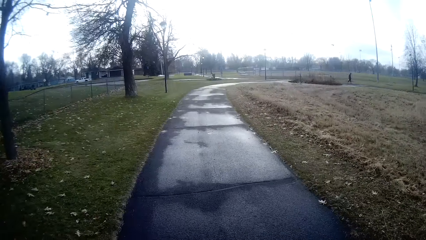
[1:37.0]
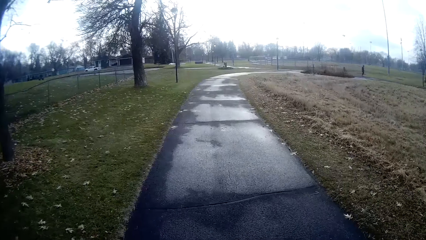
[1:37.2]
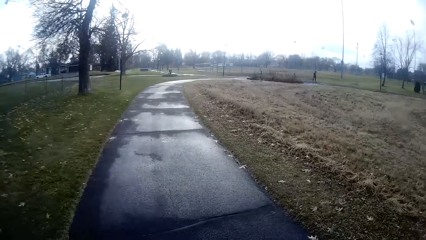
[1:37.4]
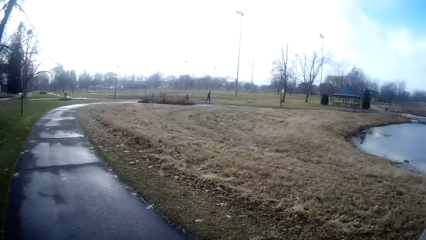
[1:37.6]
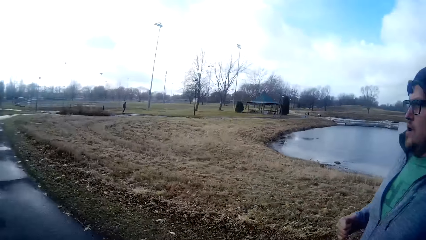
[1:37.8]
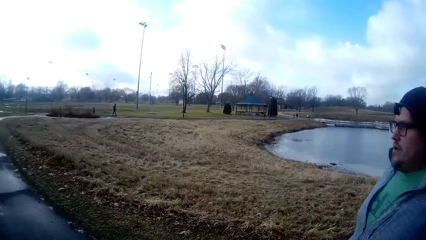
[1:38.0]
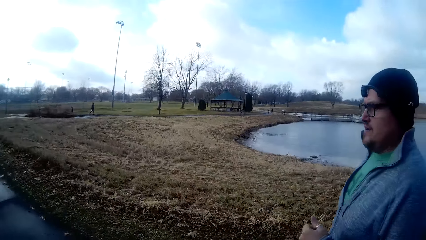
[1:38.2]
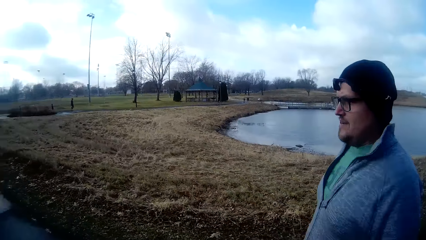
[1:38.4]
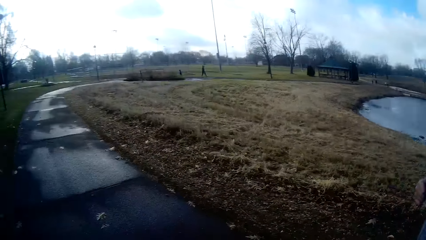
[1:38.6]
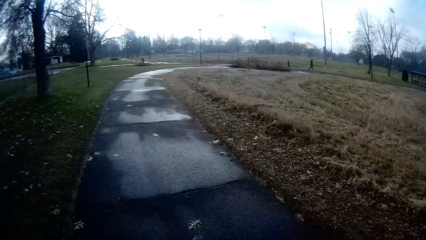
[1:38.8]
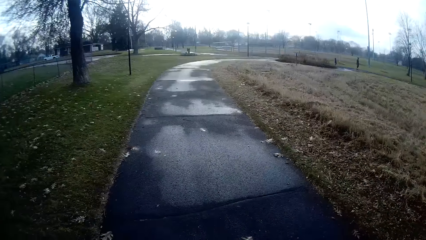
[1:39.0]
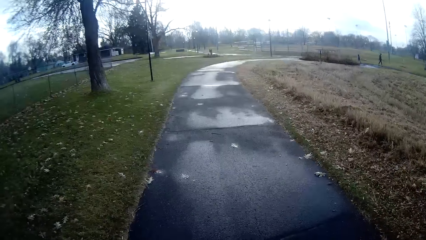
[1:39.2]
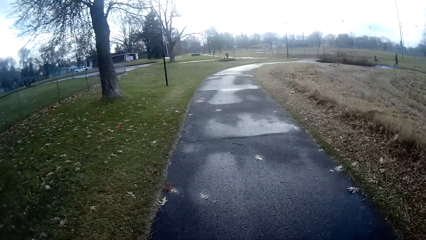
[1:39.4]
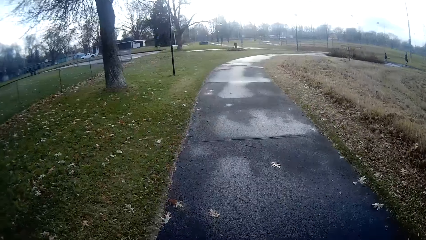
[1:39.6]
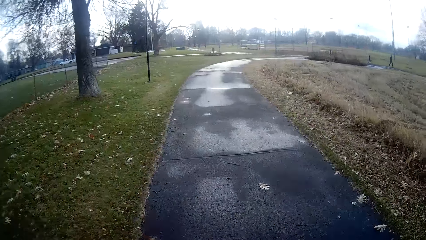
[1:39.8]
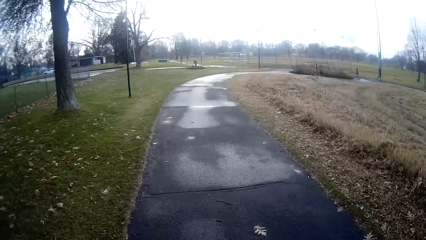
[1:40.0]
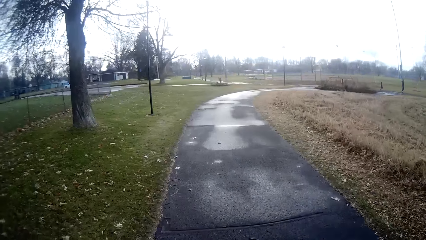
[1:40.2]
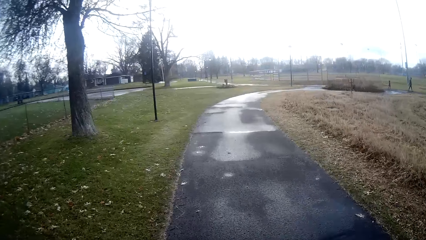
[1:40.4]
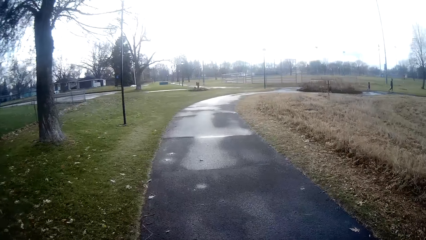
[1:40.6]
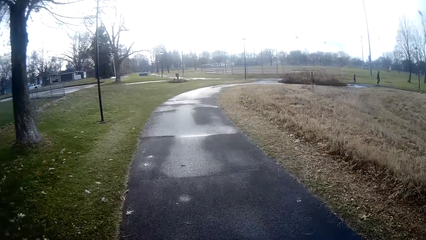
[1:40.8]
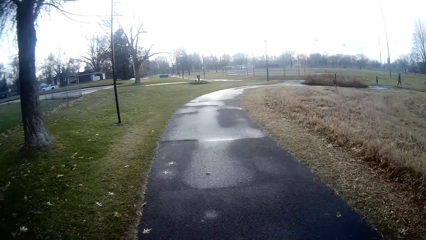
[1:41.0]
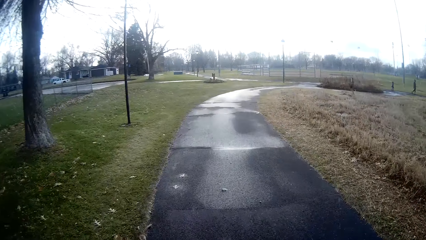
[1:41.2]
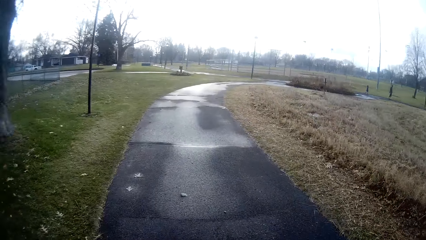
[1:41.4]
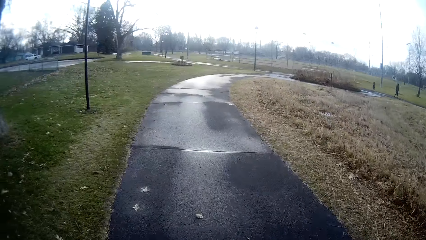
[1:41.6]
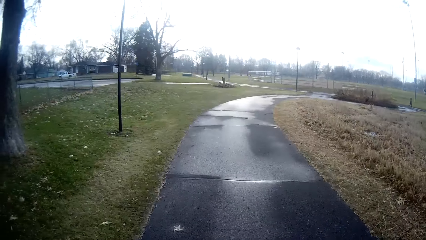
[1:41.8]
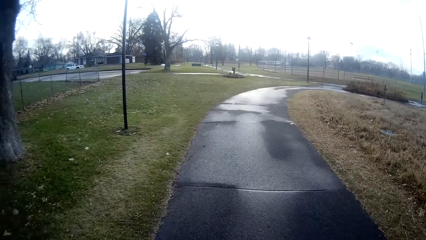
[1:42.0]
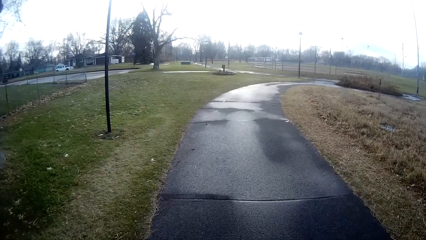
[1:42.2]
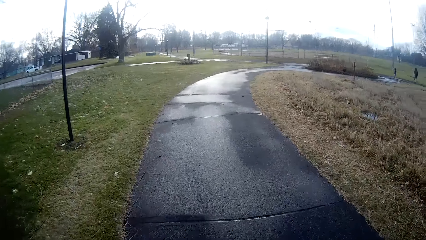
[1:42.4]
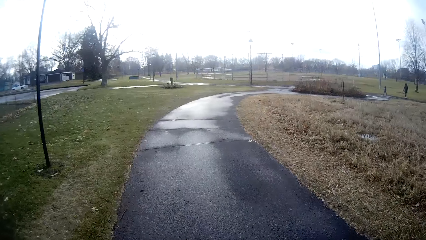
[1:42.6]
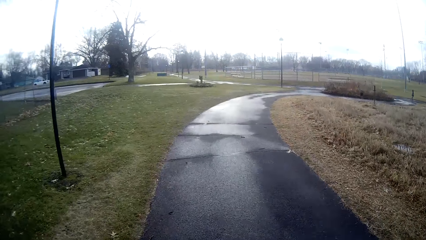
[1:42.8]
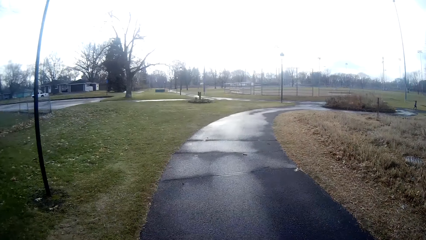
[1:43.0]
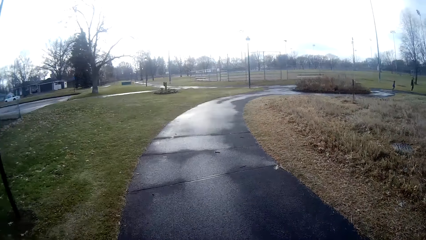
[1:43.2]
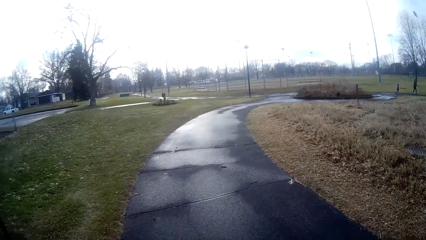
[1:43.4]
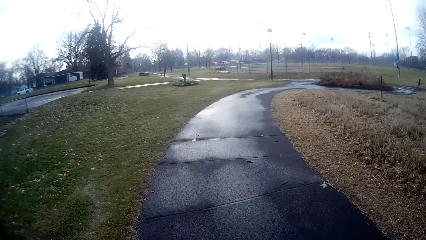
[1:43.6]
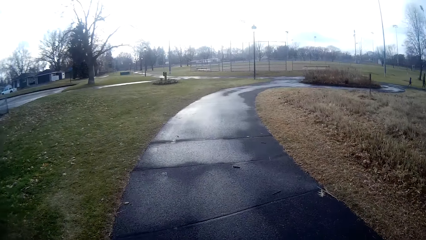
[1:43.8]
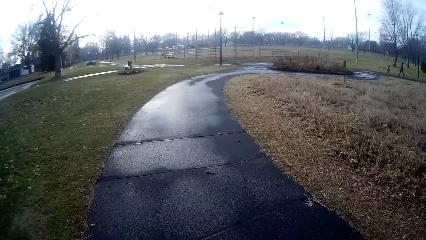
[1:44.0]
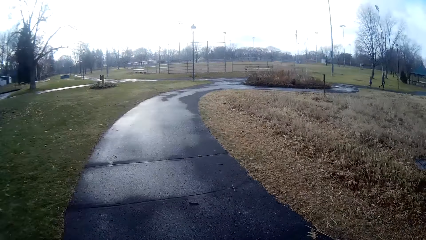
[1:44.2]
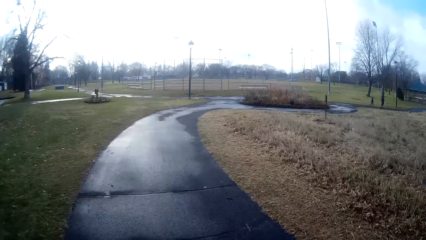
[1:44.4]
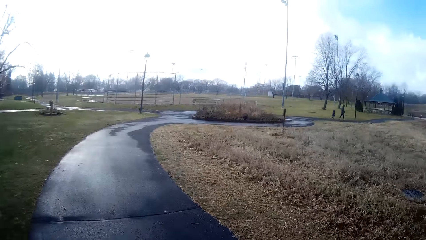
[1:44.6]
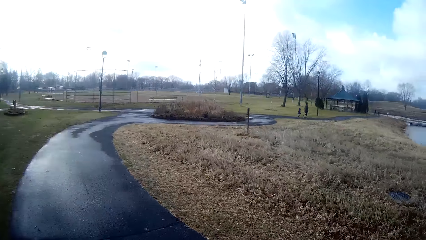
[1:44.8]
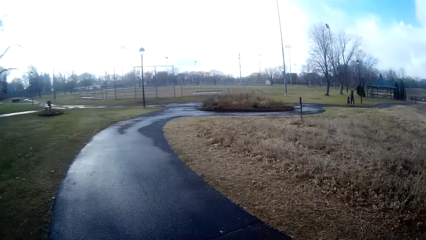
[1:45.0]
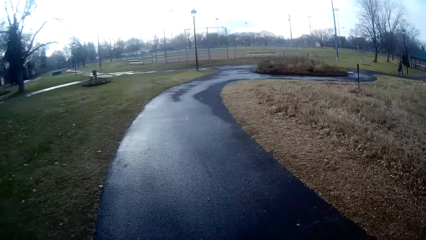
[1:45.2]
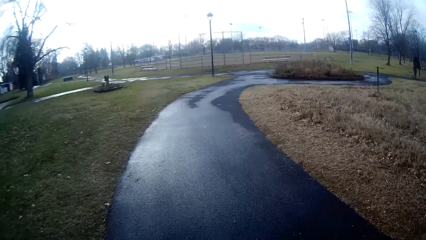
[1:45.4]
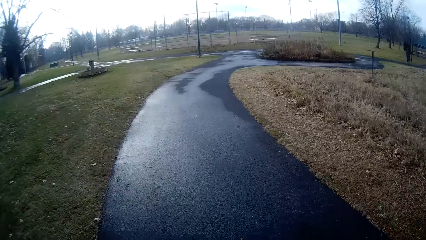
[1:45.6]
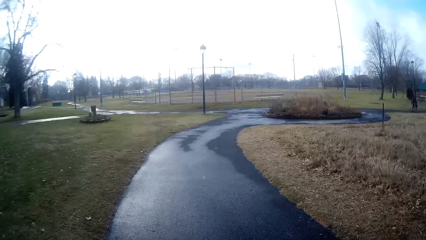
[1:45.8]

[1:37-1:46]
A person jogs around. The camera wearer turns towards the person. They walk on the road with the person. They jog around. They converse with the person on their way.

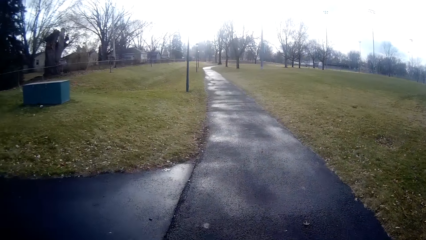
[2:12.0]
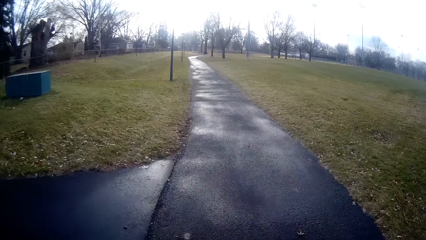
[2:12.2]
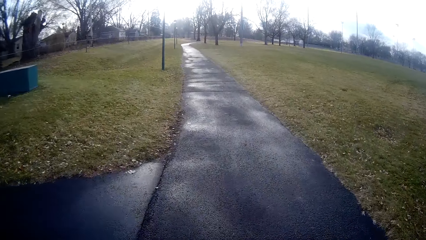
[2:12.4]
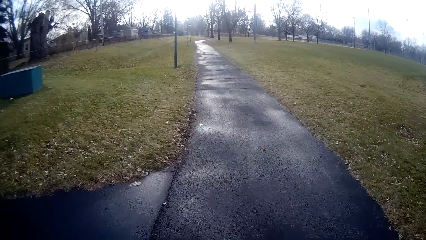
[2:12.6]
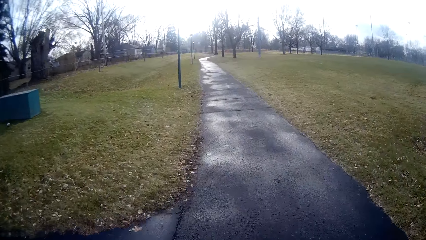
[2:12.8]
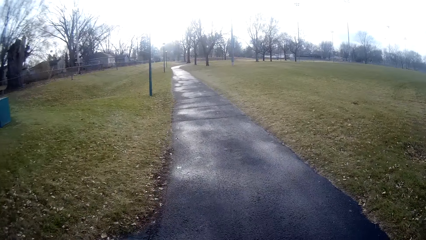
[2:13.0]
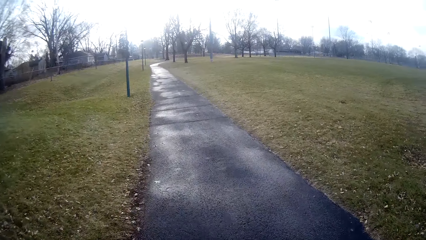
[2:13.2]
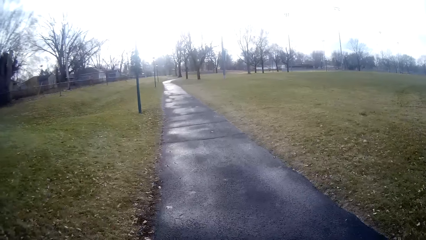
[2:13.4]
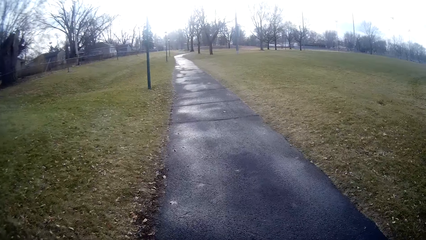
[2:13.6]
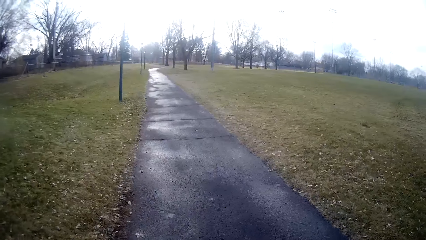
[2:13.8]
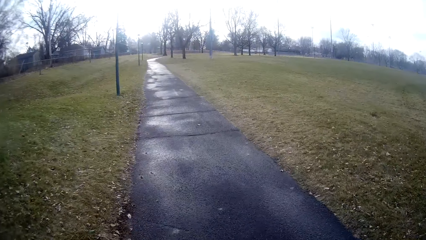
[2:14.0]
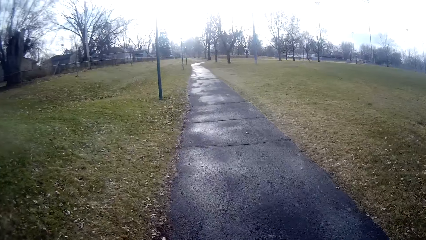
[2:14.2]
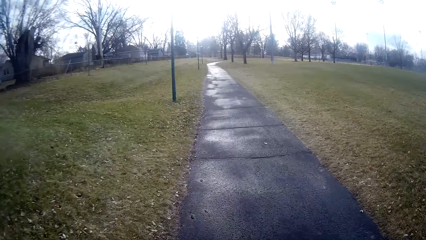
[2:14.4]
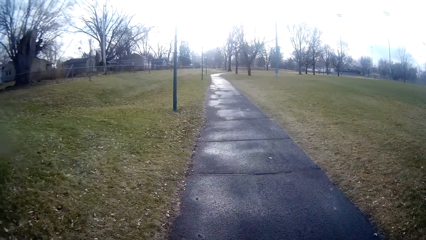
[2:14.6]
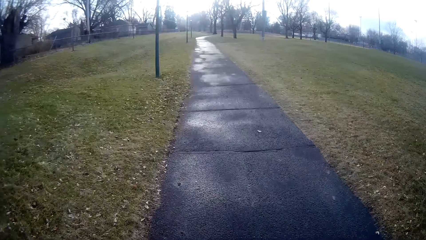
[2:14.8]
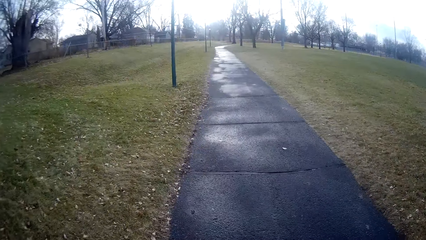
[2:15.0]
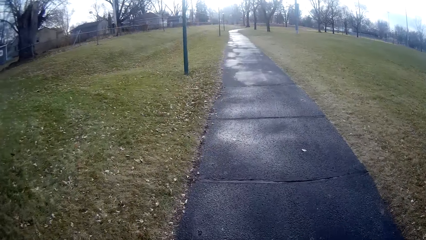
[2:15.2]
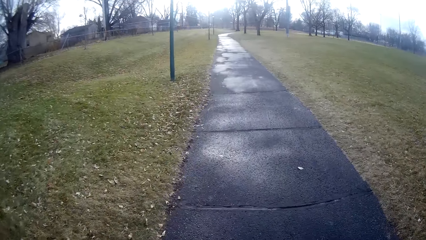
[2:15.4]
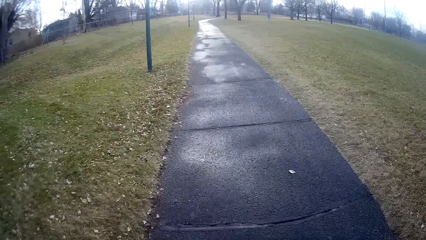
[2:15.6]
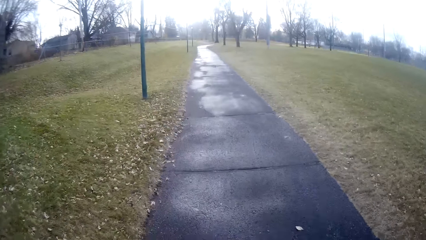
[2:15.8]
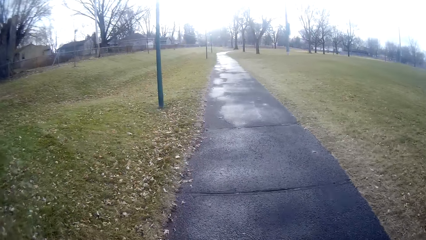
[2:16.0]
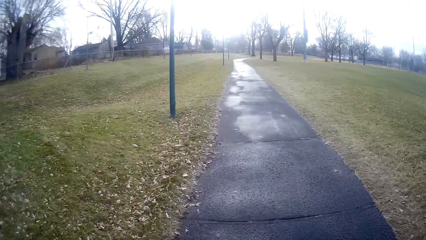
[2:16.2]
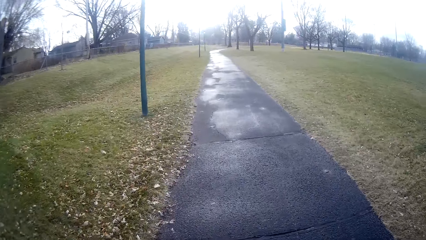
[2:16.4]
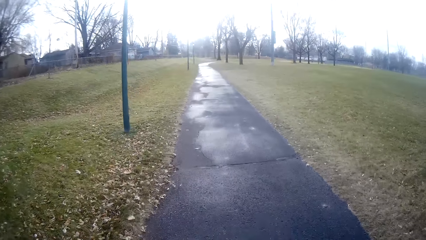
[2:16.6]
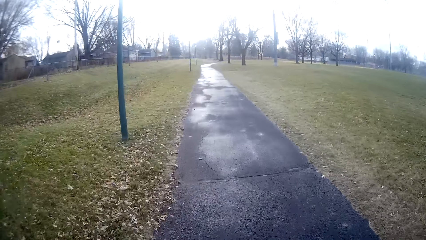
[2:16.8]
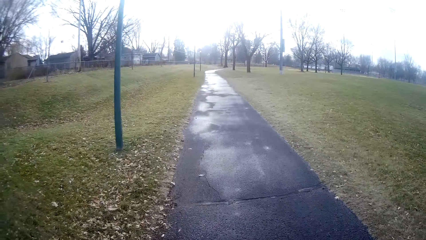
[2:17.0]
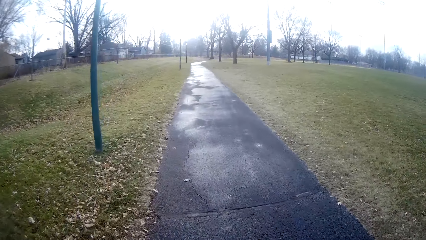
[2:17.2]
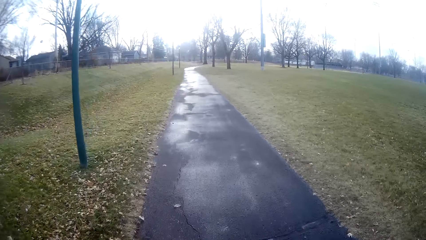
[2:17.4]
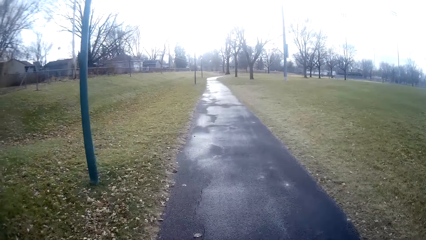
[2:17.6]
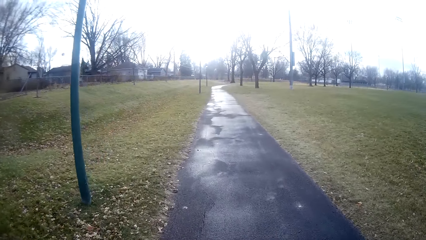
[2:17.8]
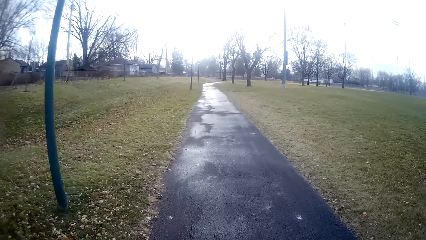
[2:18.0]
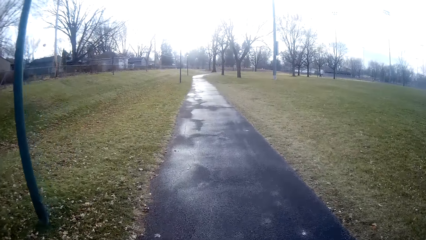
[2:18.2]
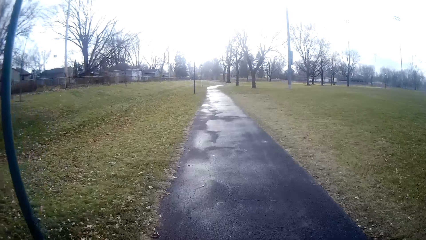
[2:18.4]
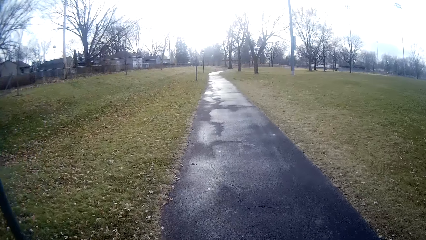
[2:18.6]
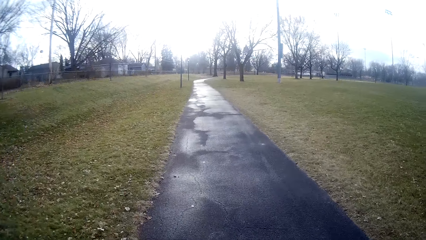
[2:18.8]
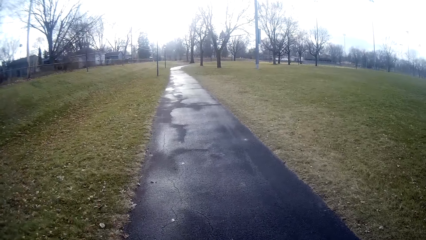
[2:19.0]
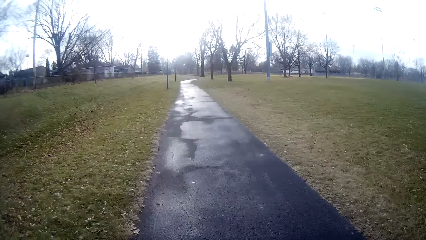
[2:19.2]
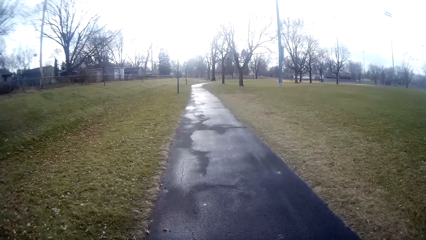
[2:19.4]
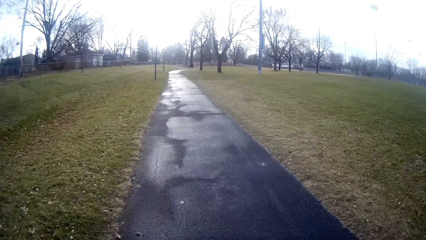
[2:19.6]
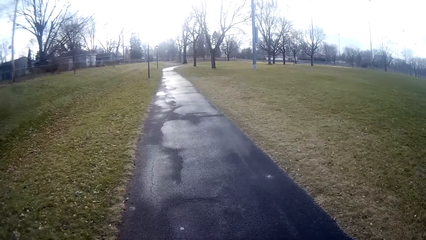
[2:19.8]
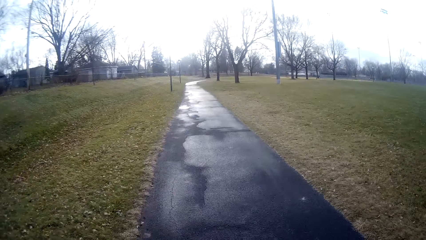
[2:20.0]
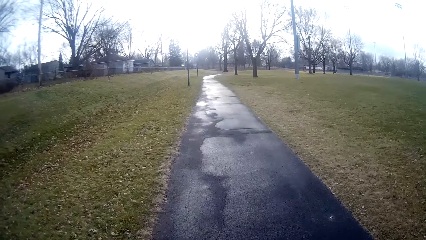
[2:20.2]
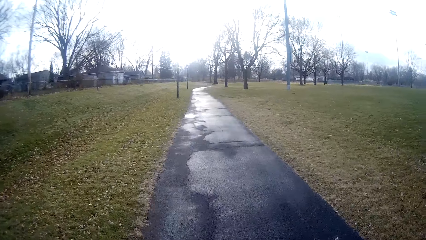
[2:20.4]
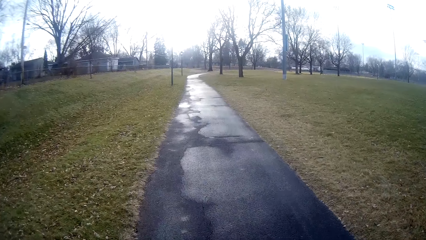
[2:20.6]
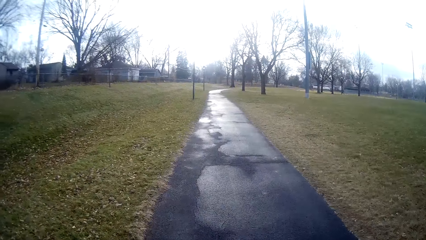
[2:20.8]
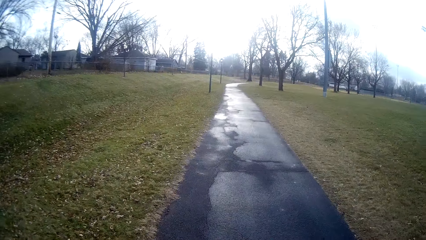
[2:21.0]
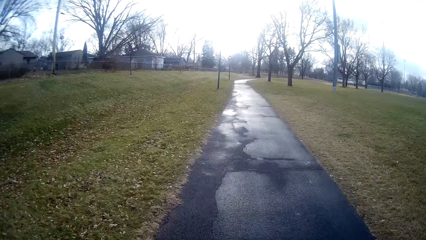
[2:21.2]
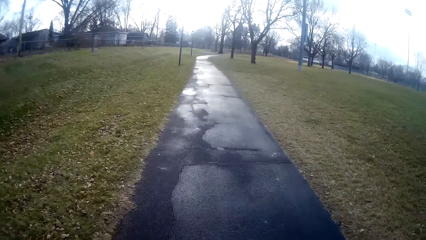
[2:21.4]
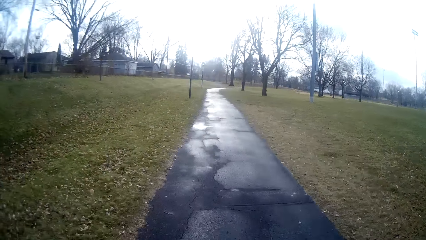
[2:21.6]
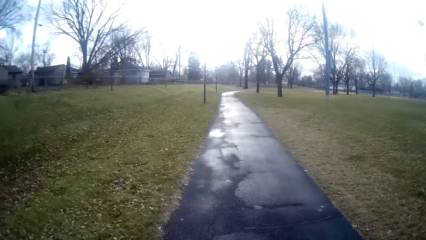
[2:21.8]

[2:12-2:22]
A man converses with the camera wearer on their way.
